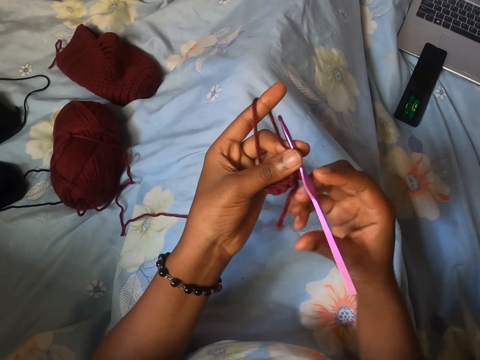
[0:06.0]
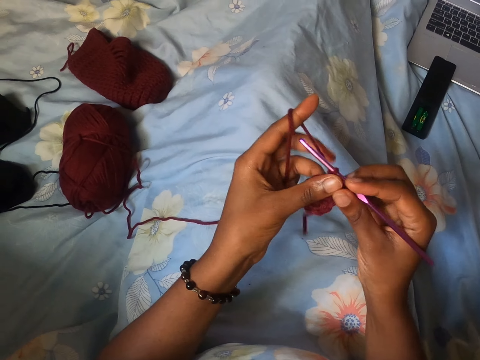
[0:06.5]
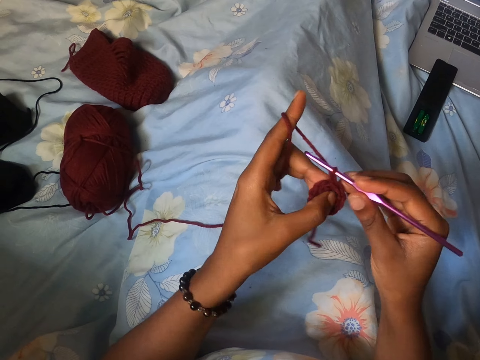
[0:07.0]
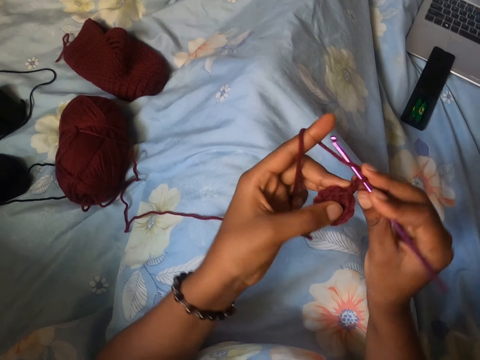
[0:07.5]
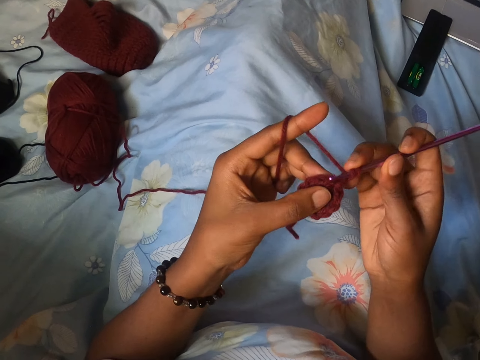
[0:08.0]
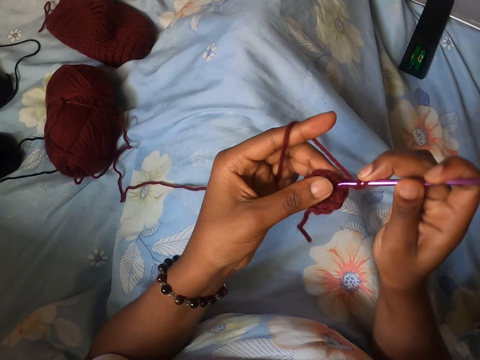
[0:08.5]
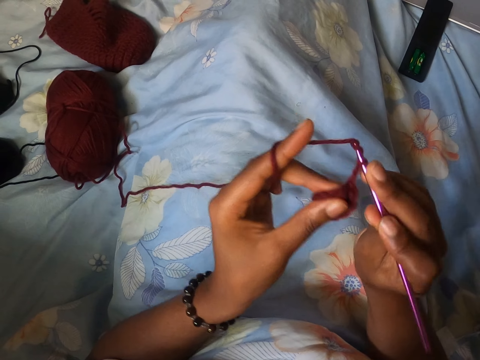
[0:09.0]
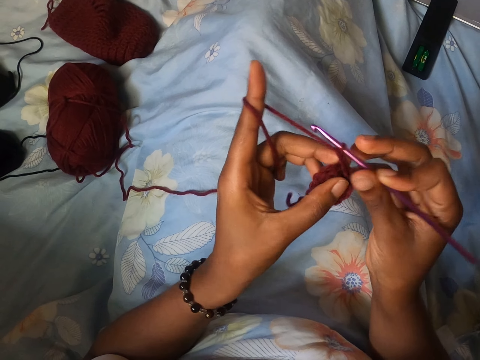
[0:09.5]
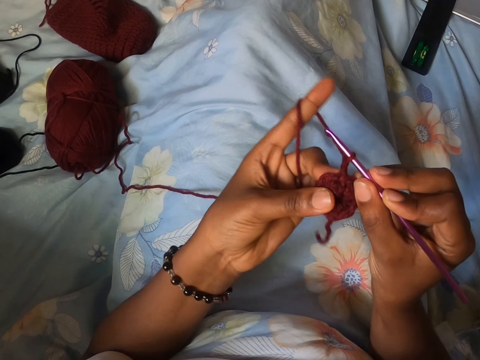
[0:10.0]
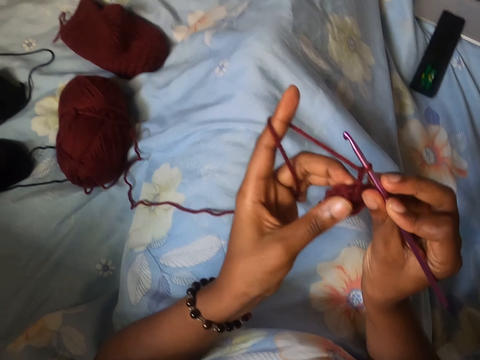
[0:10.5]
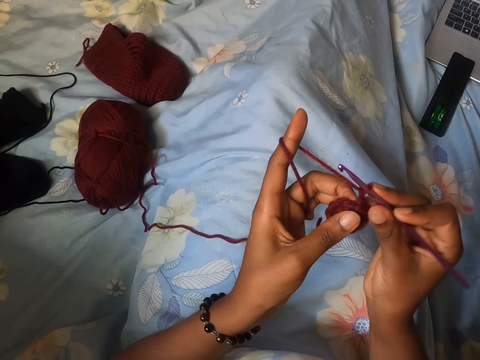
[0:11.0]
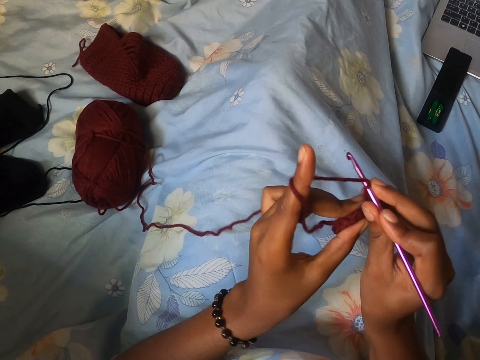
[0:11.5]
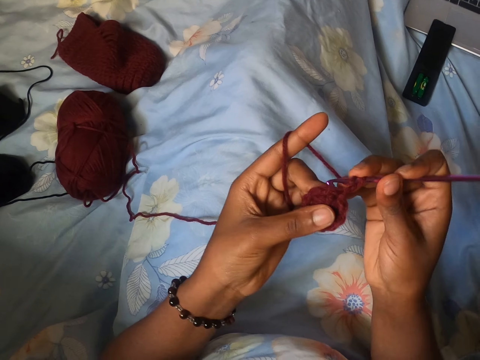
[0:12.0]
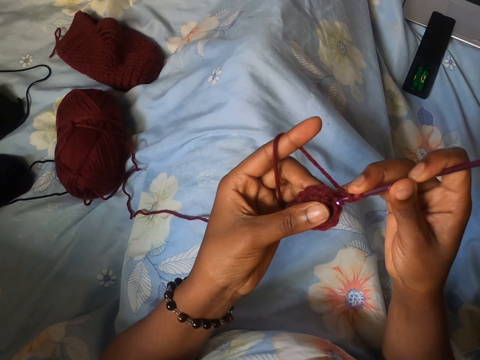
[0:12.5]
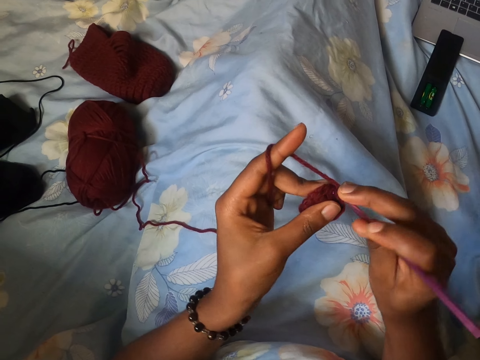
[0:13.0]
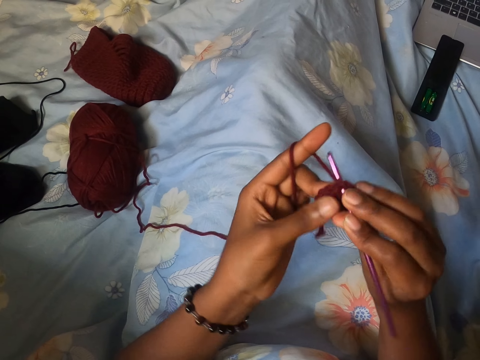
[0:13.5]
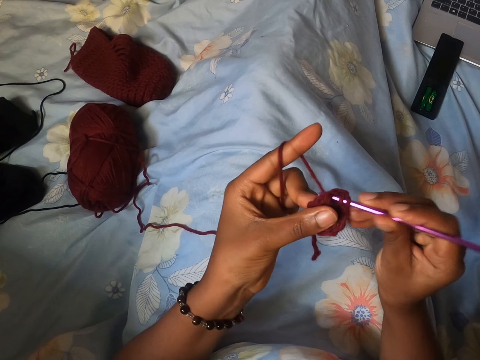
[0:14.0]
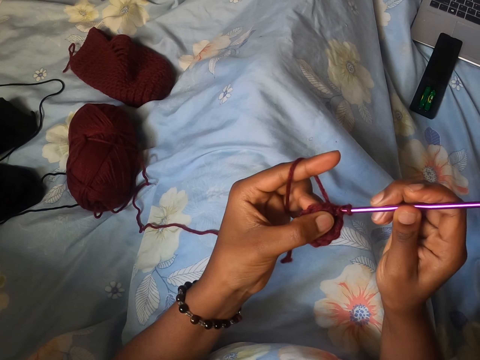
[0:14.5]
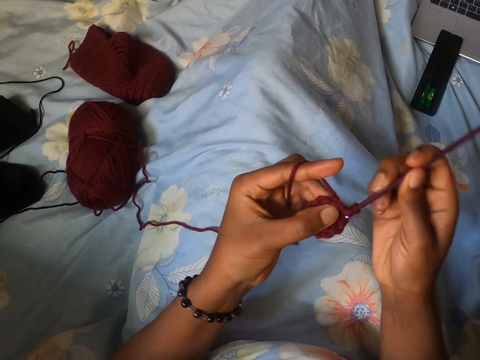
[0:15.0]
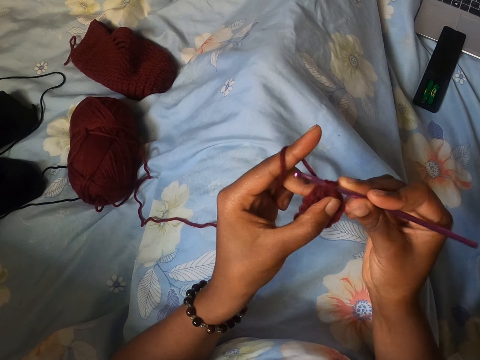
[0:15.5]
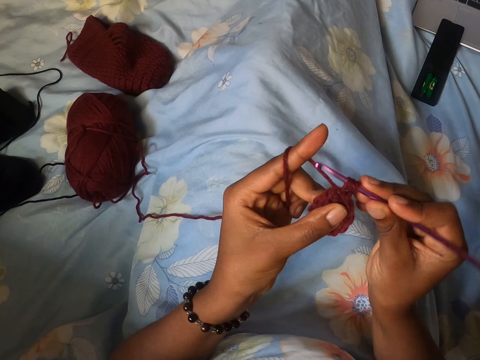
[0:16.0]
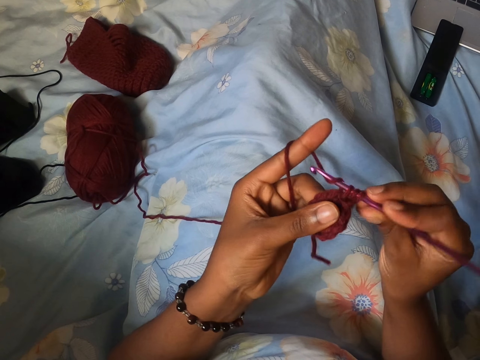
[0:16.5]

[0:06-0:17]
The camera wearer holds the knitting hook with her right hand. She crochets the yarn or string with the knitting hook in her right hand. She sews the string.

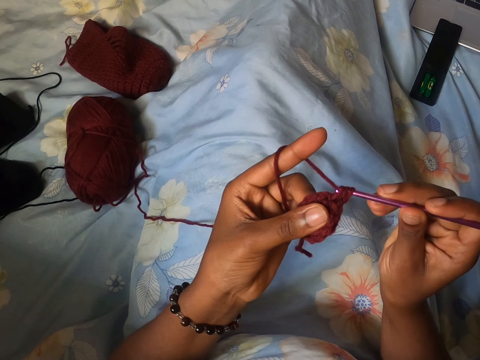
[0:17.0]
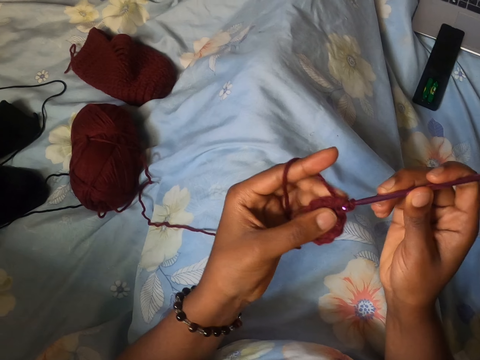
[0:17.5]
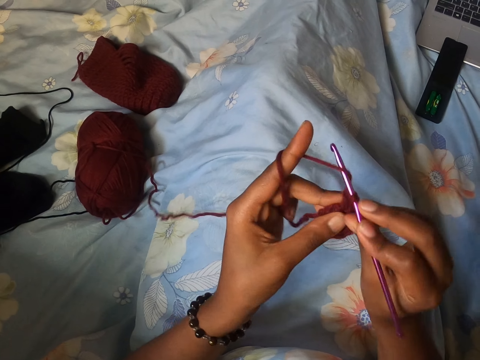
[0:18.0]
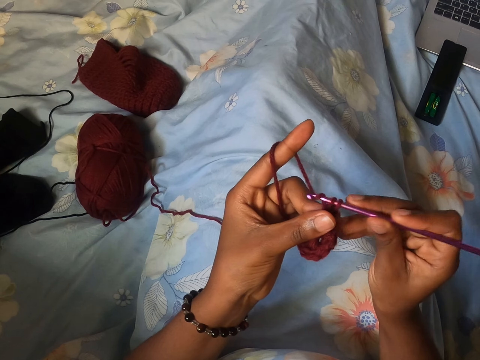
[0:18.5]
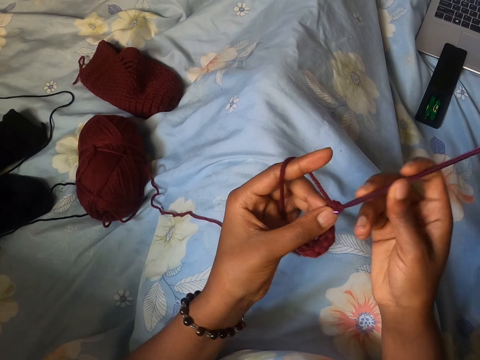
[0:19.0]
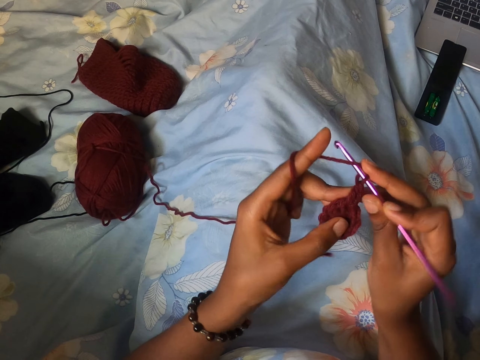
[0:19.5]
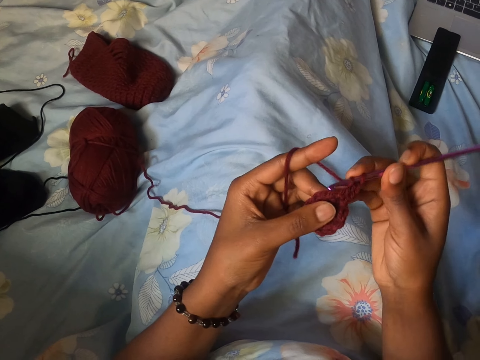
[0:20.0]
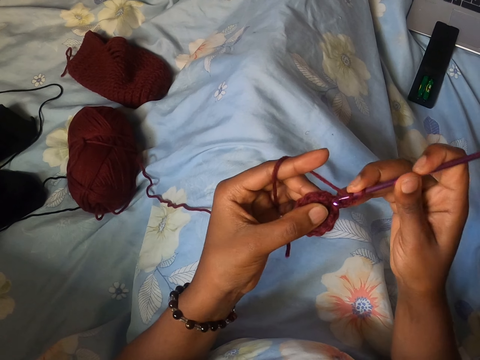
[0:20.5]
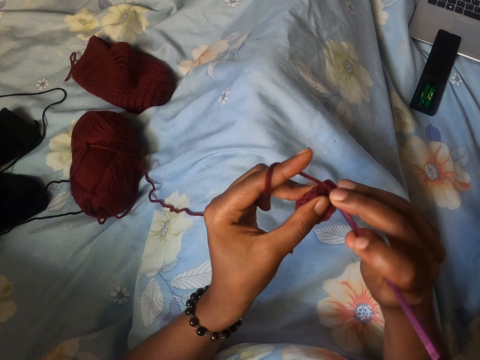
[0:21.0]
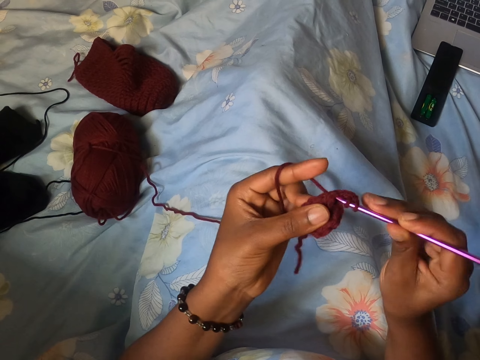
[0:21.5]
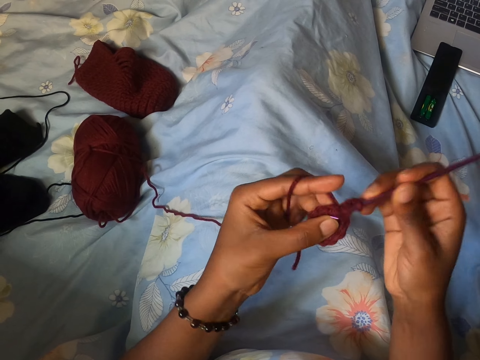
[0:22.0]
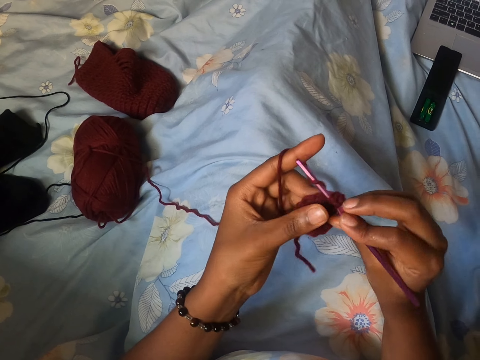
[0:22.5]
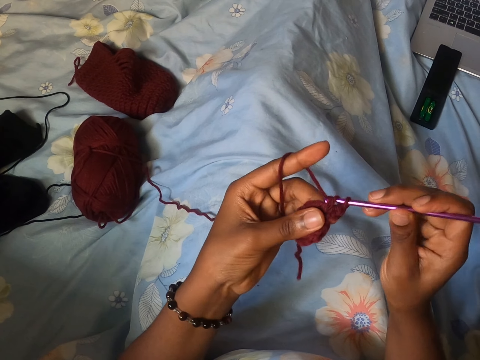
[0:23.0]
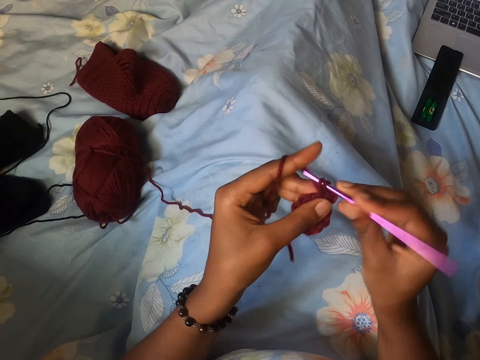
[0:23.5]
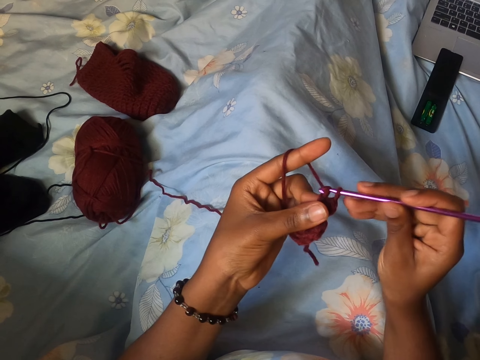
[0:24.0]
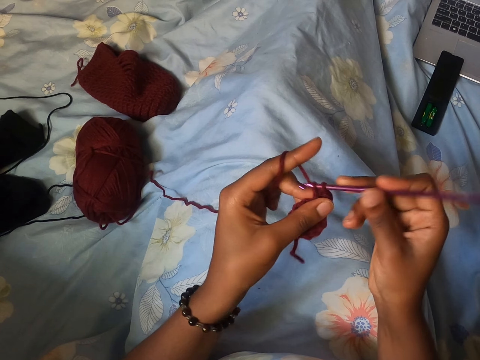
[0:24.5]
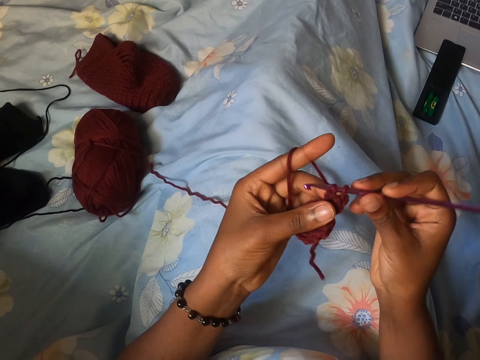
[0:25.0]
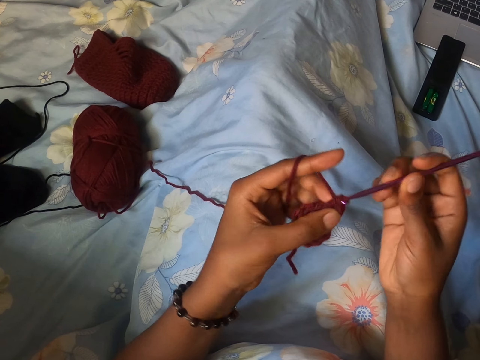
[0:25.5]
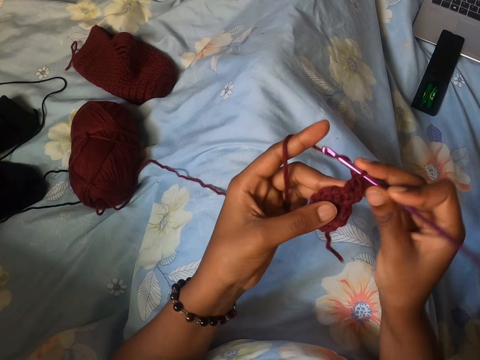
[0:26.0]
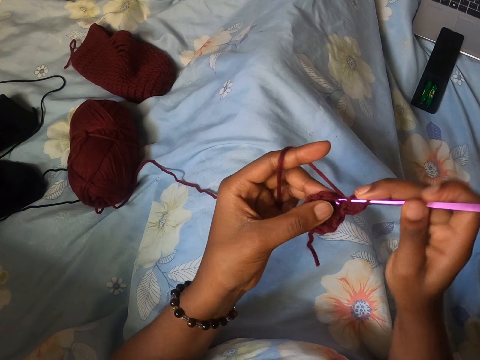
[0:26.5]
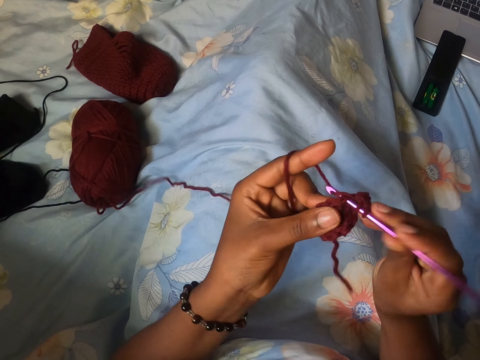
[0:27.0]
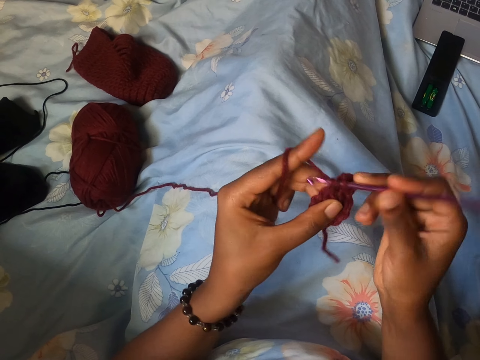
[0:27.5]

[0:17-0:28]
The camera wearer sews the string. They sew the string again.

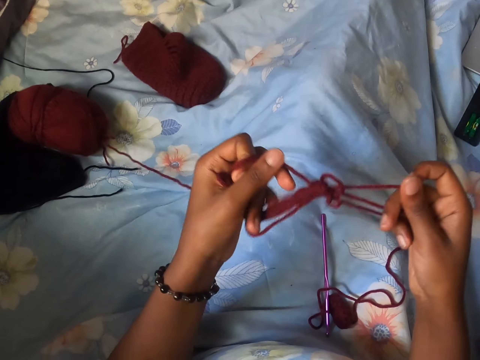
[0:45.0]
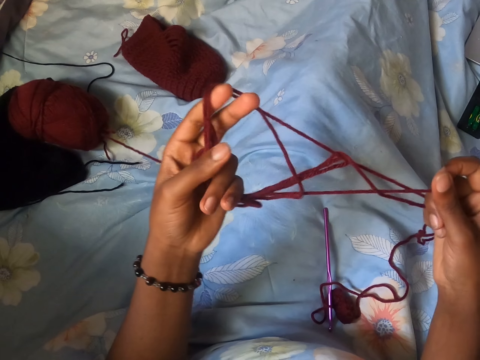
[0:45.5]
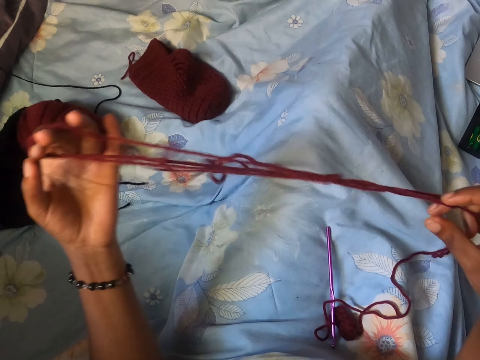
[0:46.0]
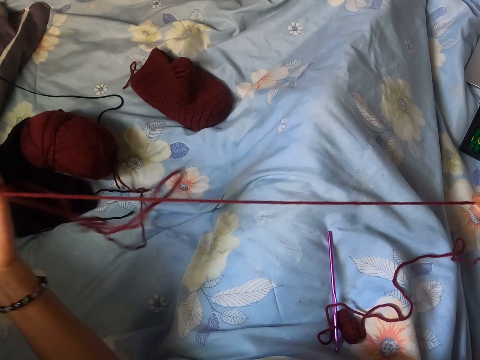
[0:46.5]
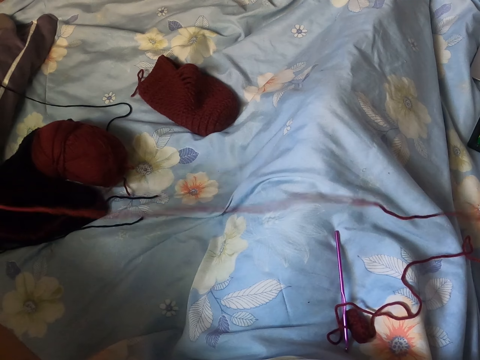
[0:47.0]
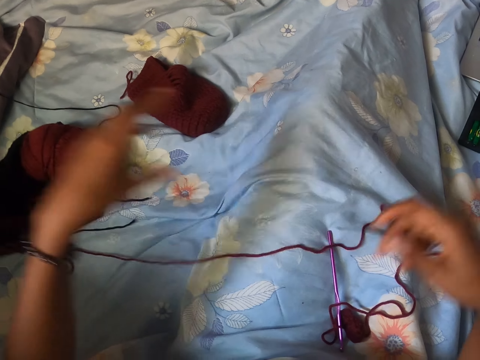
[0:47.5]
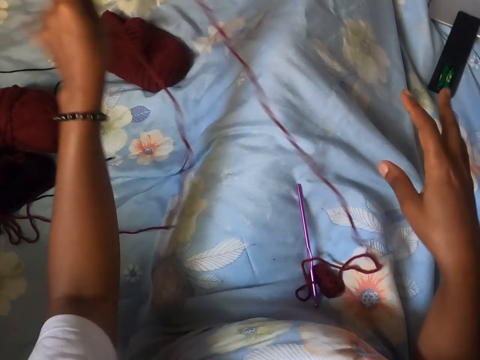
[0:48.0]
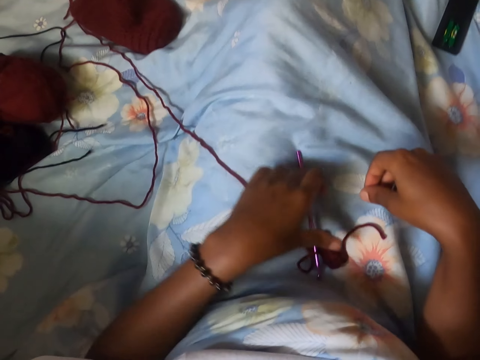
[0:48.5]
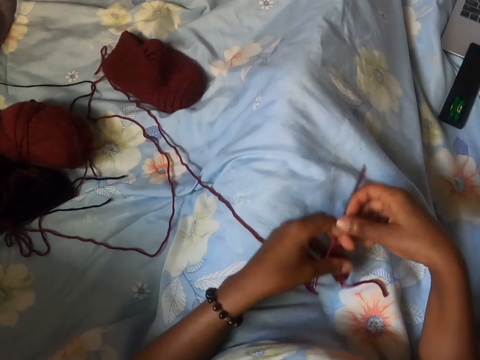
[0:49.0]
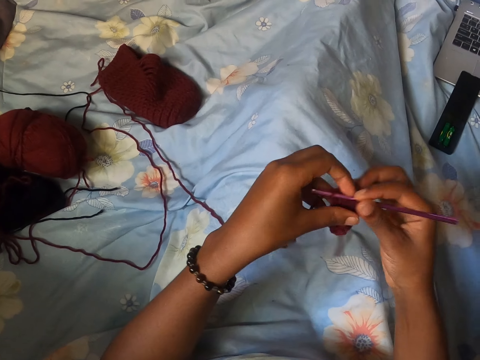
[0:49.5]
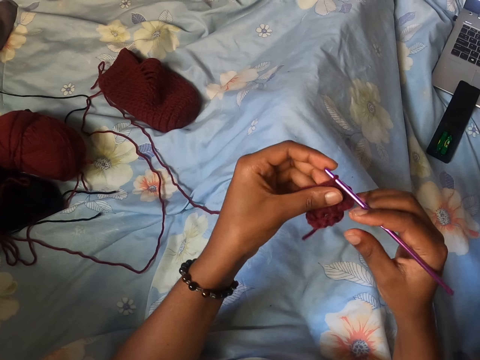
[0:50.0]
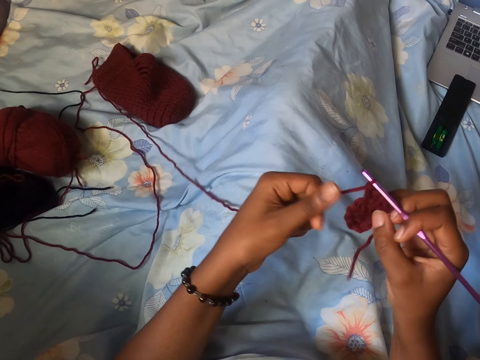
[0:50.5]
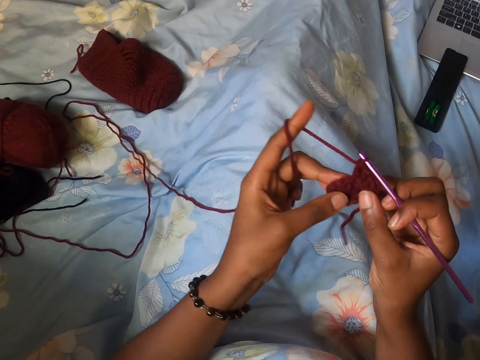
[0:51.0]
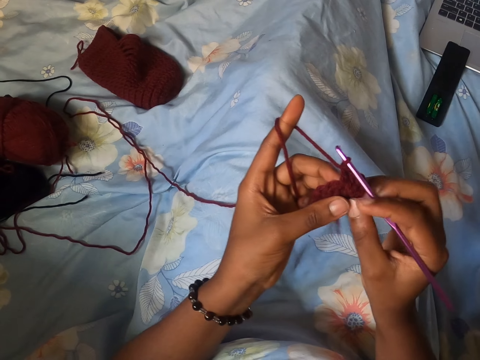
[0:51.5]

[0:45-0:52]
The camera wearer stretches the string. She throws the yarn on her lap with her left hand. She picks up the knitting hook and yarn from her lap with her left hand, and holds the knitting hook with her right hand.
